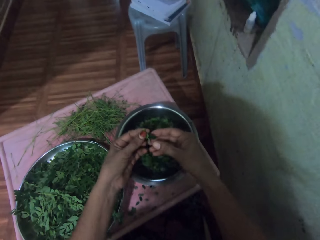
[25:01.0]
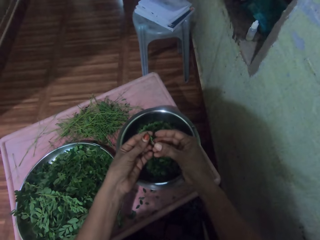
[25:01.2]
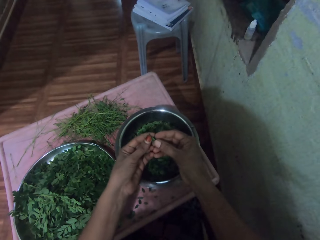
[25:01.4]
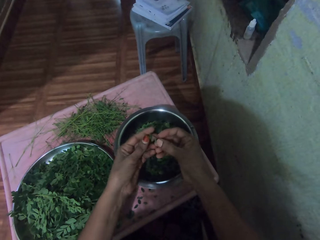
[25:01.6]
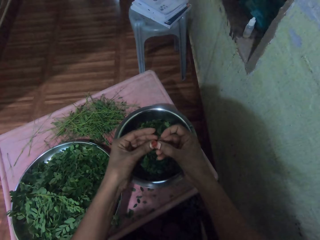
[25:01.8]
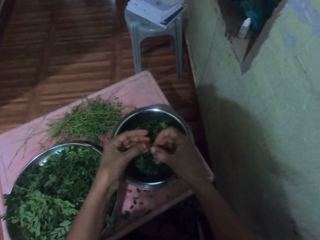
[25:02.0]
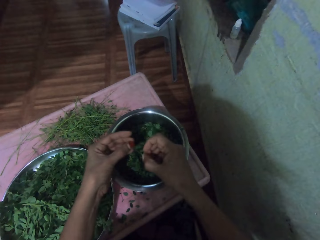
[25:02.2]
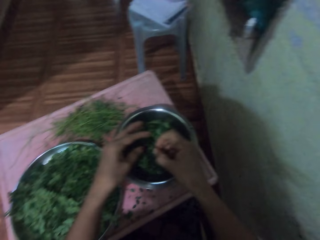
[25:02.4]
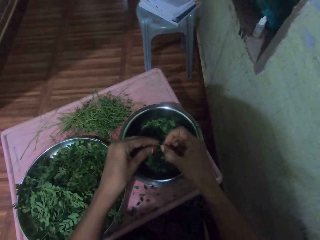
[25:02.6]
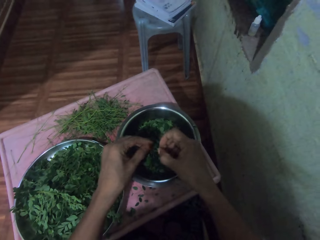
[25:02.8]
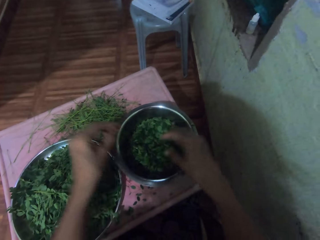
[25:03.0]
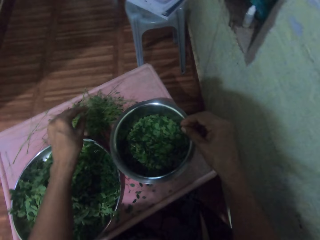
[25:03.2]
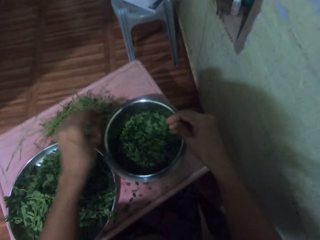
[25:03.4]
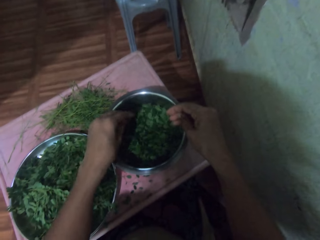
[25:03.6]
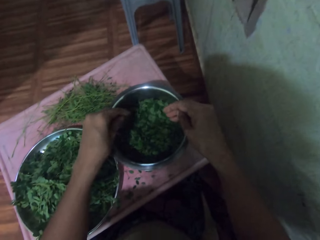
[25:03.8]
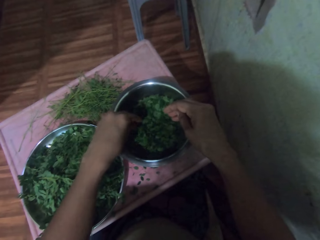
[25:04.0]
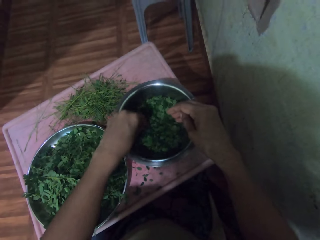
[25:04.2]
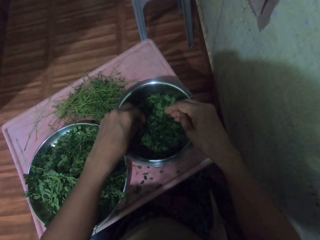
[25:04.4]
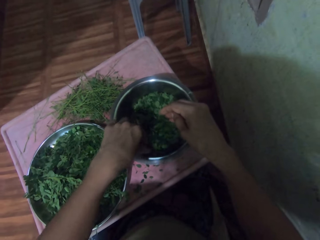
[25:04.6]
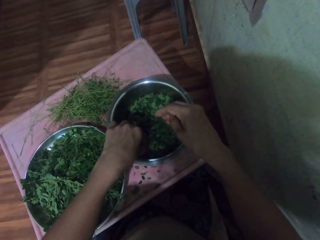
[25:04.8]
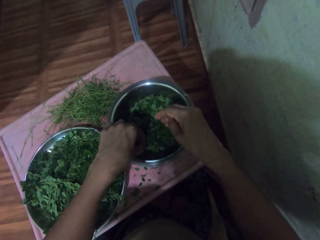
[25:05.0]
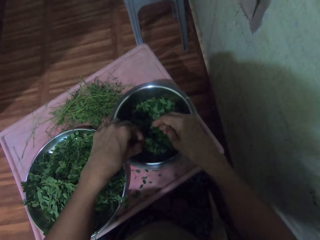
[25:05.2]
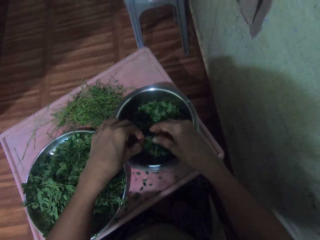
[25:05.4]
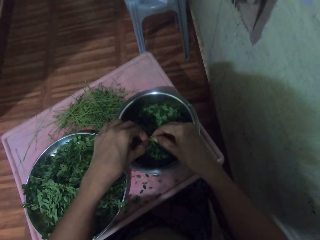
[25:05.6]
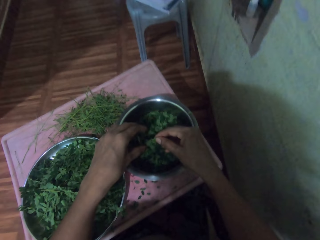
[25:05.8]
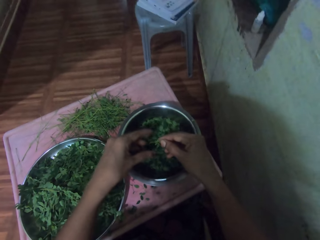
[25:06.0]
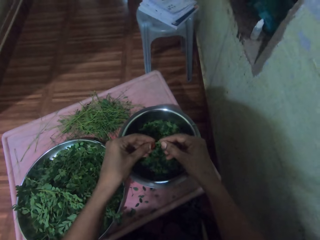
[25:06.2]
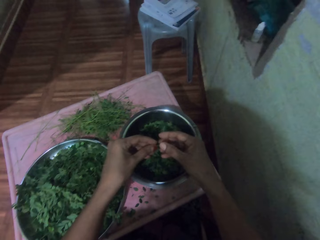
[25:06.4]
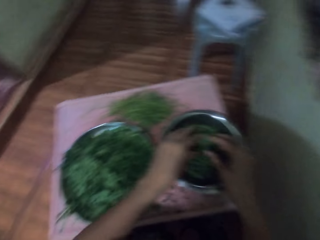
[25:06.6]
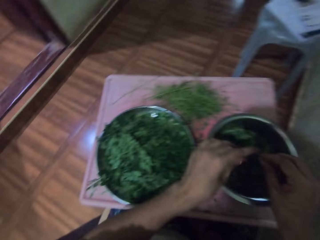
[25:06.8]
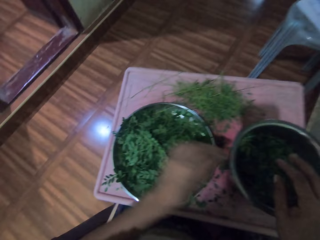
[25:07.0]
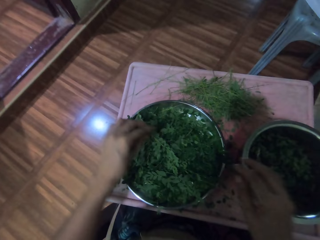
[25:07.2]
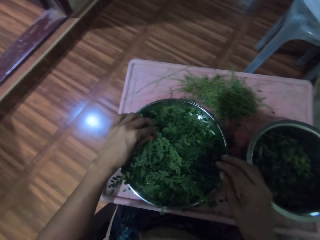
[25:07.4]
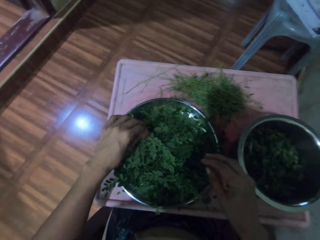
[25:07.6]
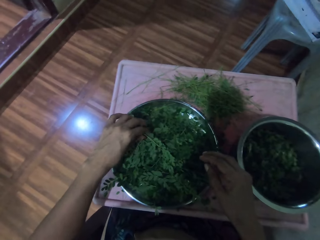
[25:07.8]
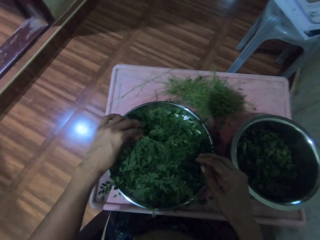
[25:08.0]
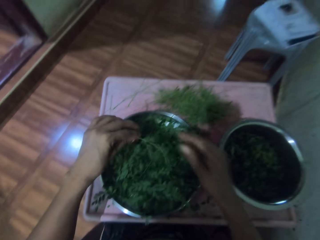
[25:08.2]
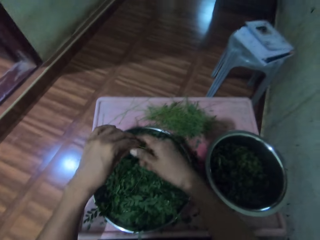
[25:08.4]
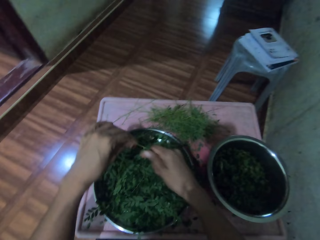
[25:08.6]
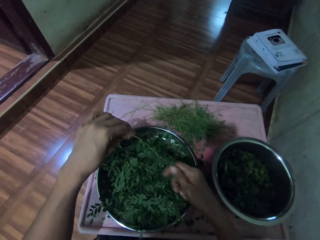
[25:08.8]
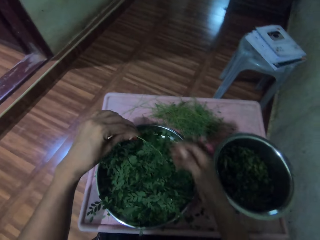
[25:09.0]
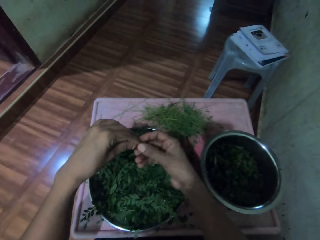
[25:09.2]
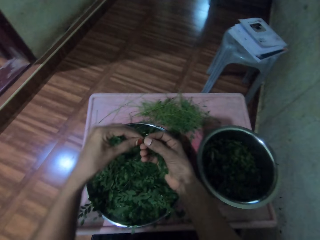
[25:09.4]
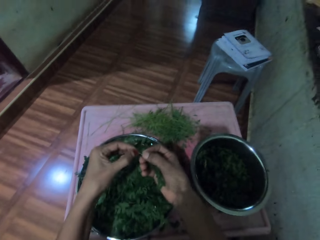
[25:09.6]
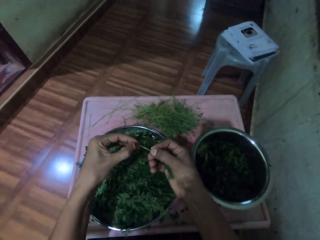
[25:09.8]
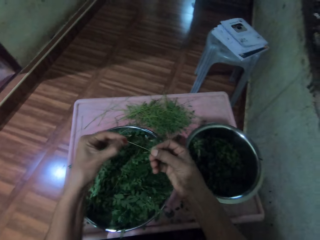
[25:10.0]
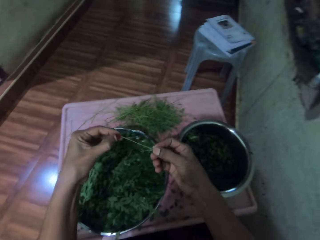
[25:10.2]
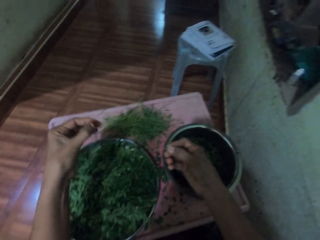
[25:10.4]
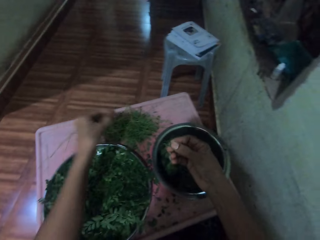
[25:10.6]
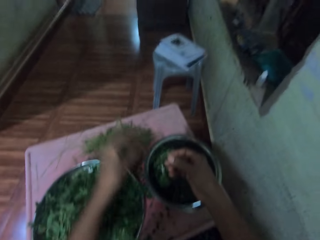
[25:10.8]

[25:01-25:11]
The camera wearer plucks the vegetable leaves from the branch or stalk. She puts the vegetable leaves in a tray. She throws the stalk of the vegetable on the table. She picks vegetables from the tray. She touches the vegetables in the cooking pot. She removes leaves from the stalk. She puts the vegetable leaves in the tray. She picks a vegetable leaf from the tray with her left hand. She plucks the vegetable leaves from the branch.

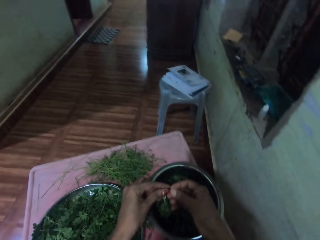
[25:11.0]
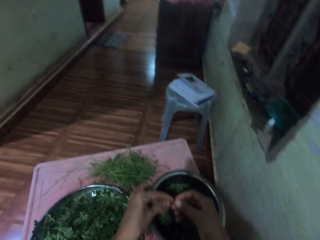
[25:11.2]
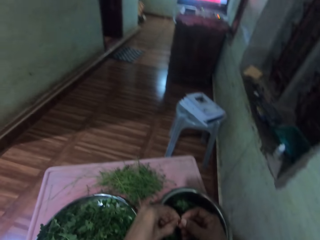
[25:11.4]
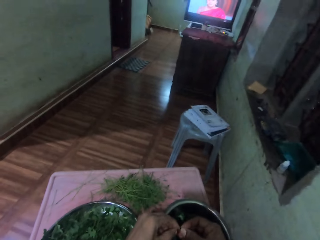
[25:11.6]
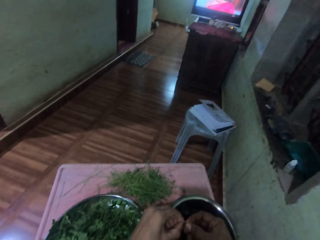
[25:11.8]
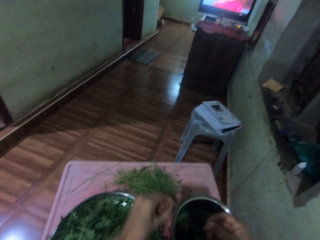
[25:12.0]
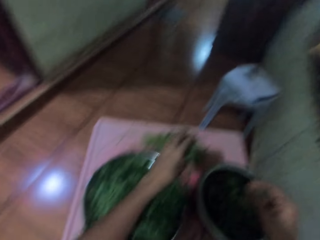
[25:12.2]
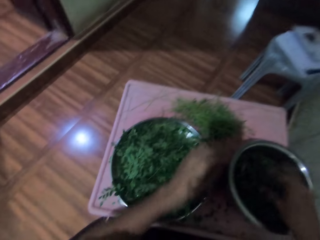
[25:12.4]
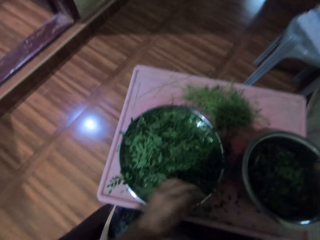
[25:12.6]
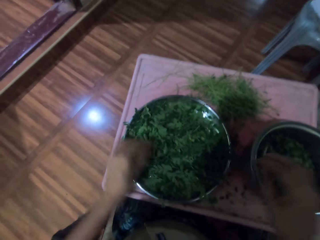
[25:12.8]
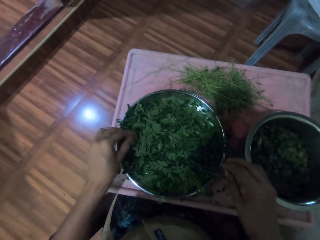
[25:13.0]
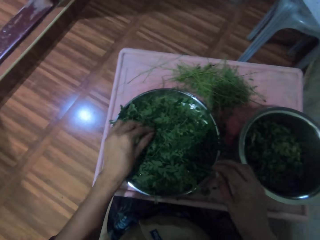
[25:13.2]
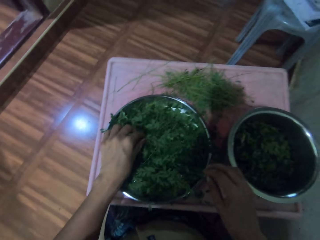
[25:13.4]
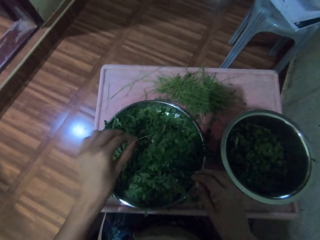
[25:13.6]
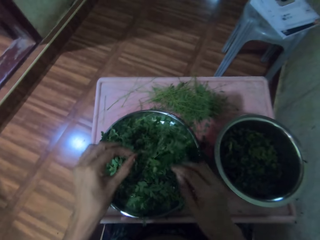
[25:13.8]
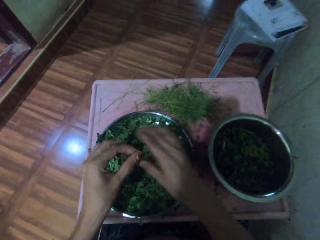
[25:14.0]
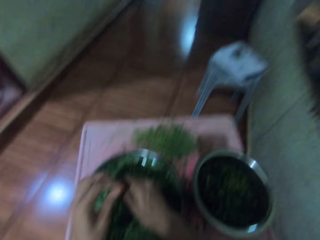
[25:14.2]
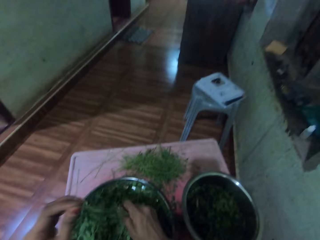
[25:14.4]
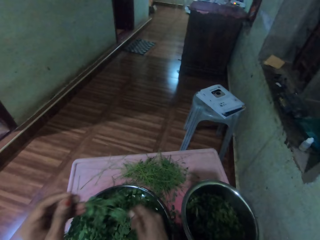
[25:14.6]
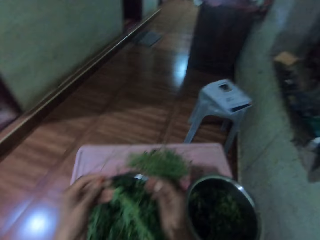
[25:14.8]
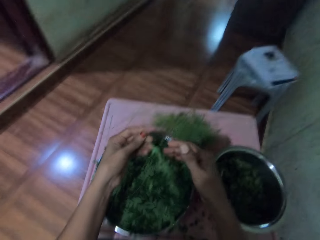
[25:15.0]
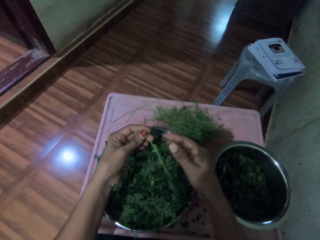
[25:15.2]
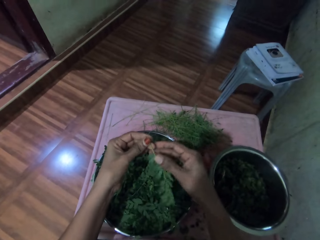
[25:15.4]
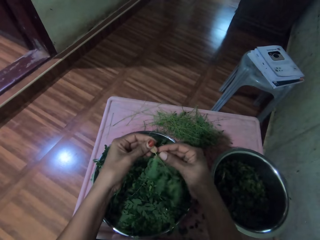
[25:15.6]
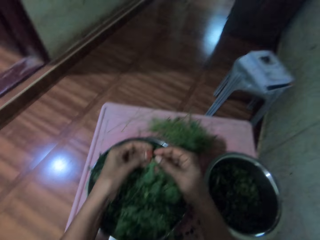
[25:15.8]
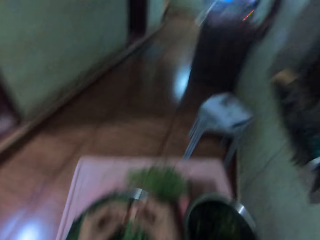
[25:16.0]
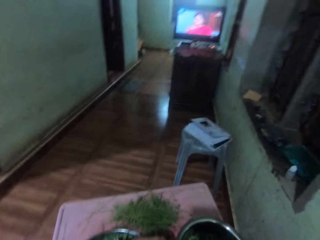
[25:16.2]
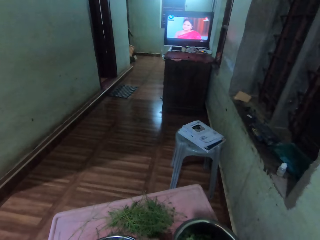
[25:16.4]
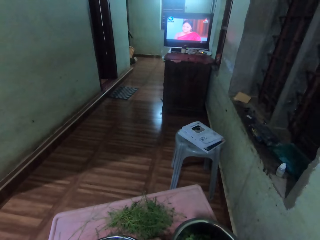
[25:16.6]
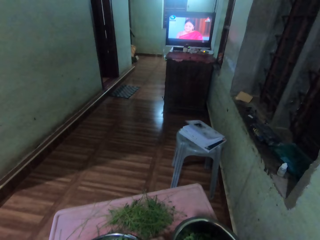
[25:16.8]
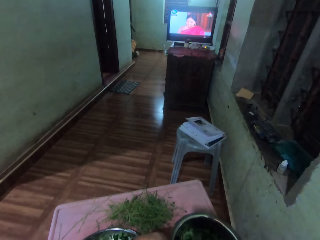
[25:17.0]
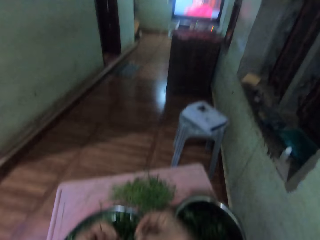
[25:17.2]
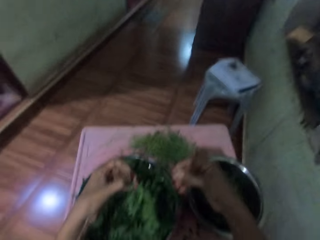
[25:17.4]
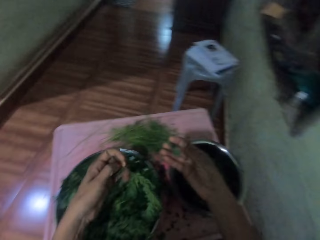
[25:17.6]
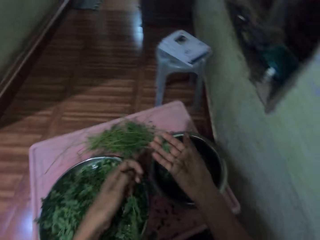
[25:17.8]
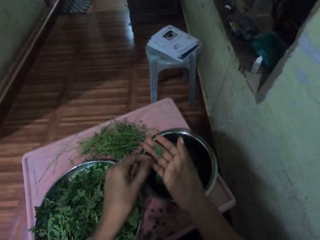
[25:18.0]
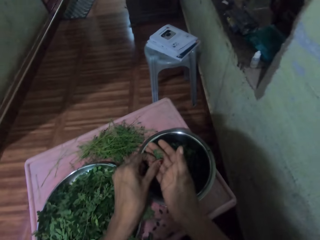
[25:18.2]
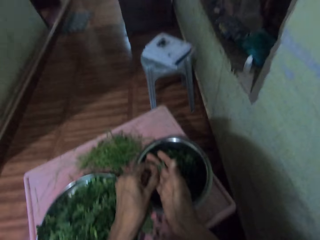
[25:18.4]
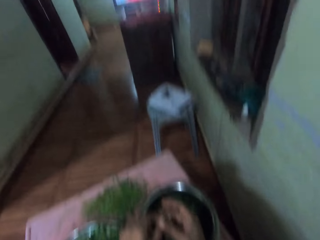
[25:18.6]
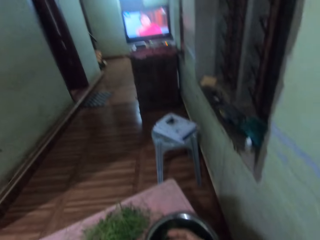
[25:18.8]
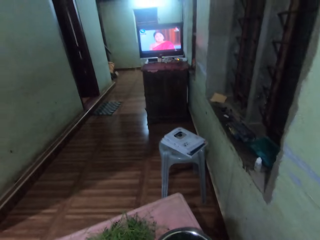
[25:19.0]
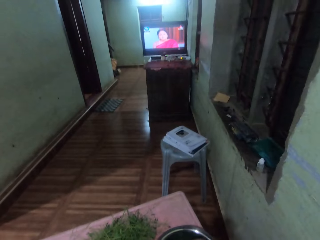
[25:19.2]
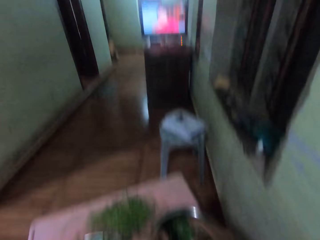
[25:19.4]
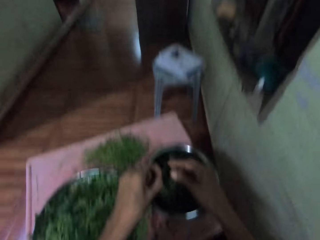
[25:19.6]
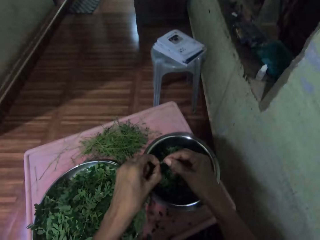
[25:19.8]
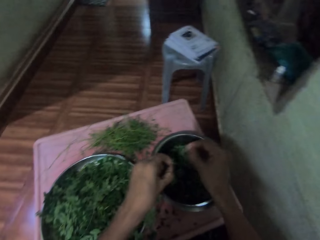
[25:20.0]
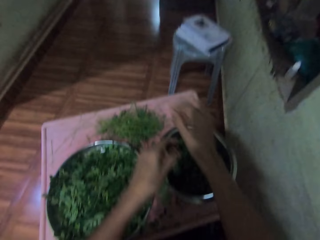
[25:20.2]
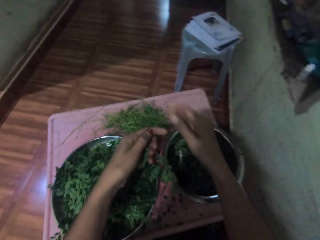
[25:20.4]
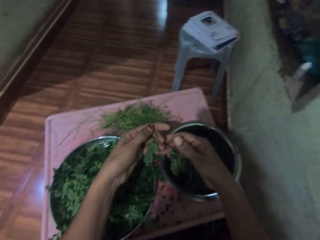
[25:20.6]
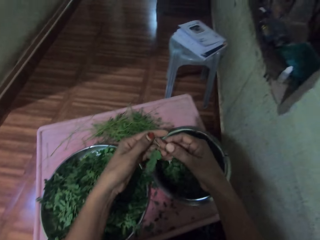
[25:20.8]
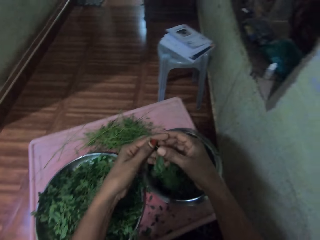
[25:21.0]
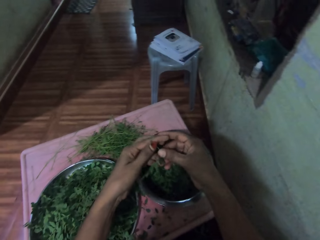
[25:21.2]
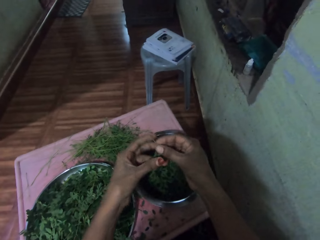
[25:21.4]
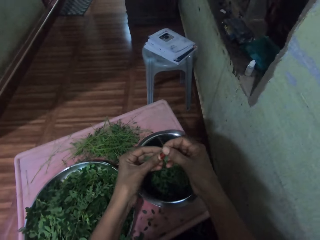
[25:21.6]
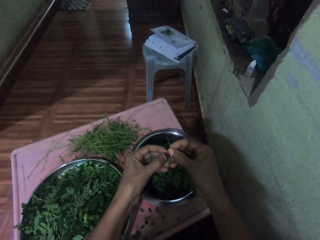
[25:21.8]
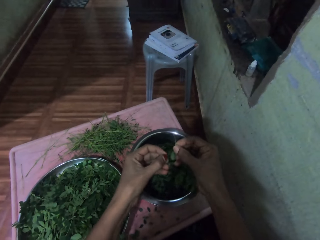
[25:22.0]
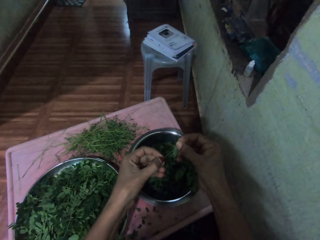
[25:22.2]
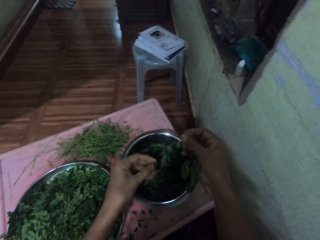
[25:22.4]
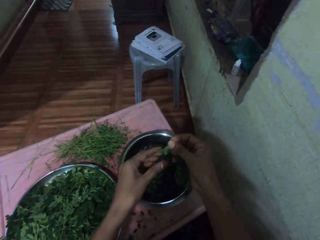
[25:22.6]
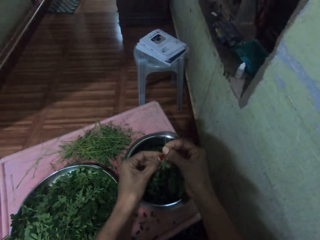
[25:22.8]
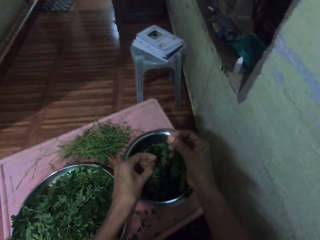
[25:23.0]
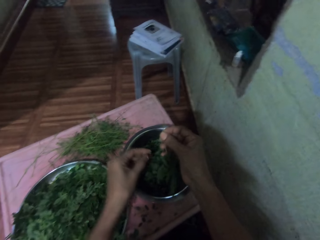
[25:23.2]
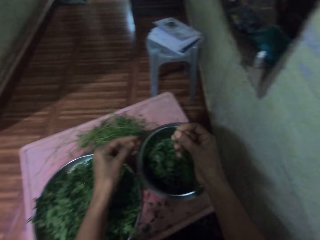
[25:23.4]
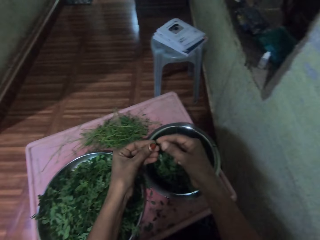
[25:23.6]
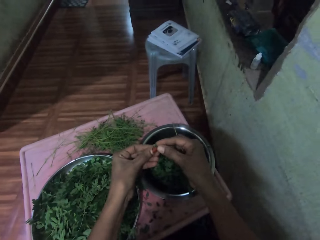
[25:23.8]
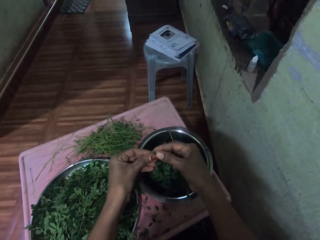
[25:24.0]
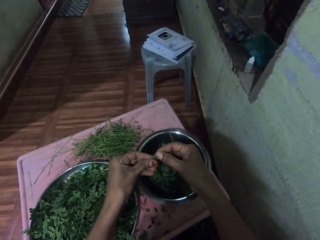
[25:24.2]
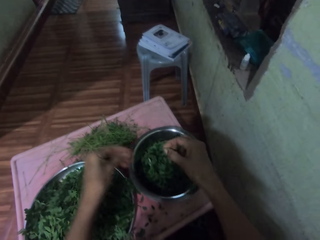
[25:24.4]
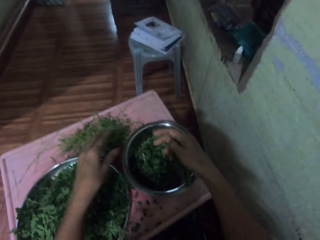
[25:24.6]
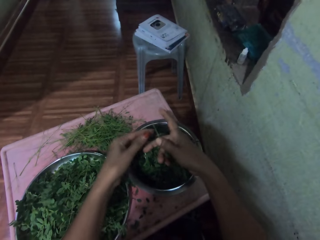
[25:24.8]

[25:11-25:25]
The camera wearer throws a stalk of a vegetable on the table. They remove leaves from the stalk. They throw the stalk of the vegetable on the table. They put the vegetable in the cooking pot. They put vegetable leaves in a tray. They pick vegetables from the tray. They pluck the vegetable leaves from the branch. They look around the room. They look at the vegetable leaves. They look around the room. They remove leaves from the stalk. They drop the vegetable in the cooking pot. They throw the stalk of the vegetable on the table. They pluck the vegetable leaves from the branch. They put the vegetable leaves in the tray. They remove leaves from the stalk. They put the vegetable leaves in the tray. They remove leaves from the stalk. They throw the stalk of the vegetable on the table.
